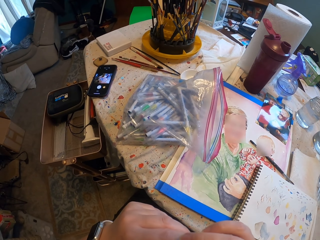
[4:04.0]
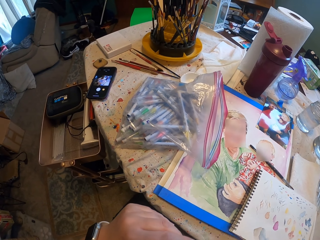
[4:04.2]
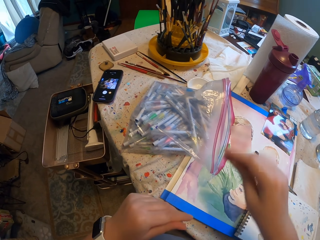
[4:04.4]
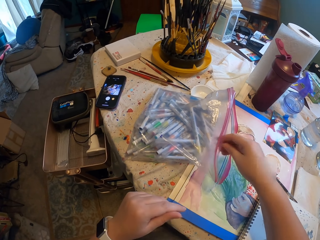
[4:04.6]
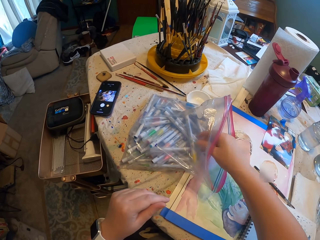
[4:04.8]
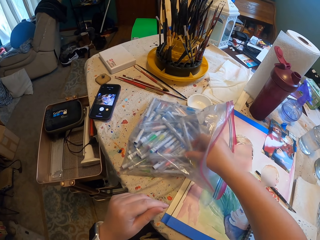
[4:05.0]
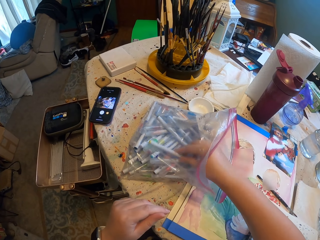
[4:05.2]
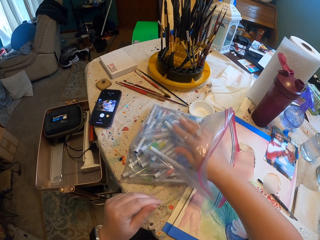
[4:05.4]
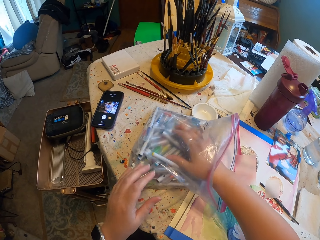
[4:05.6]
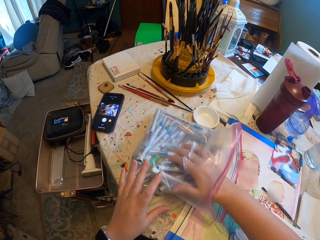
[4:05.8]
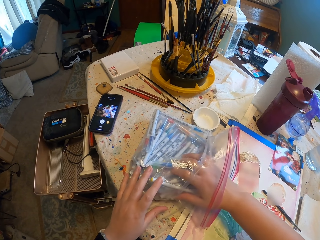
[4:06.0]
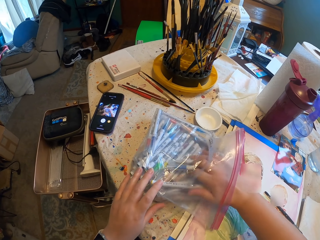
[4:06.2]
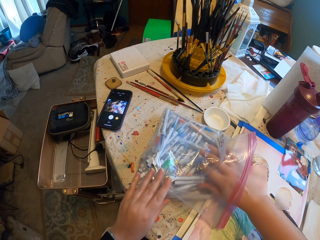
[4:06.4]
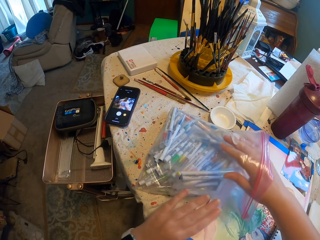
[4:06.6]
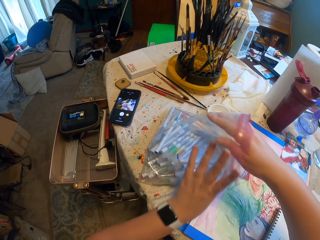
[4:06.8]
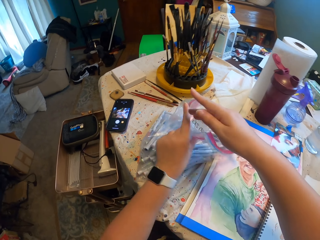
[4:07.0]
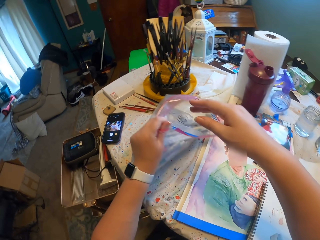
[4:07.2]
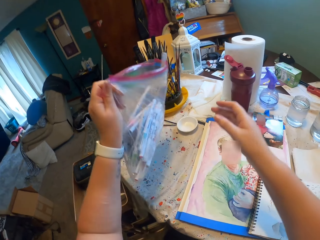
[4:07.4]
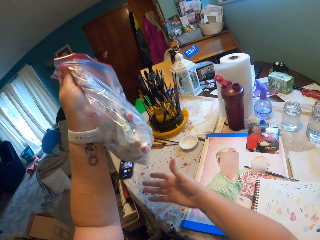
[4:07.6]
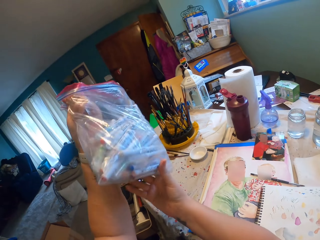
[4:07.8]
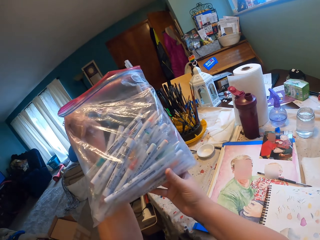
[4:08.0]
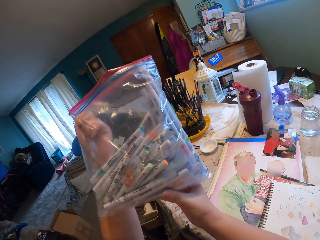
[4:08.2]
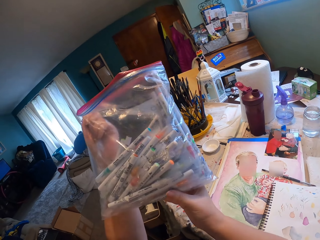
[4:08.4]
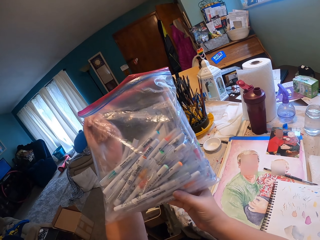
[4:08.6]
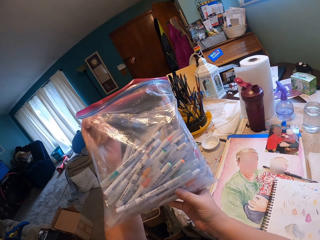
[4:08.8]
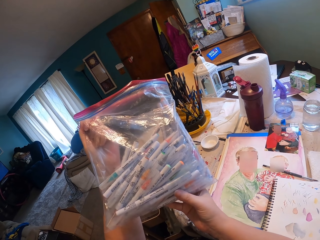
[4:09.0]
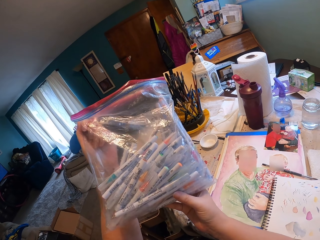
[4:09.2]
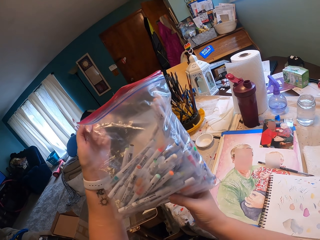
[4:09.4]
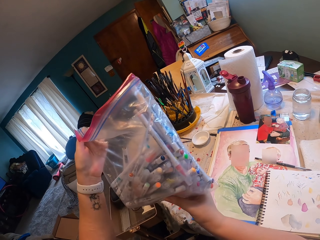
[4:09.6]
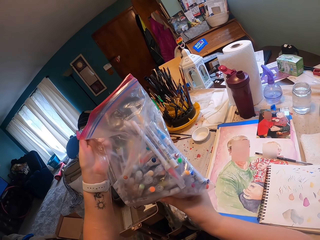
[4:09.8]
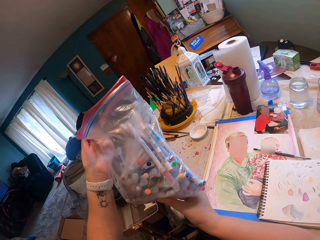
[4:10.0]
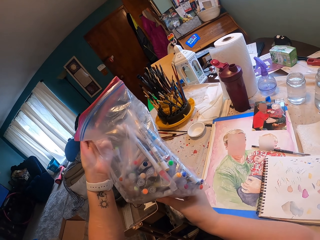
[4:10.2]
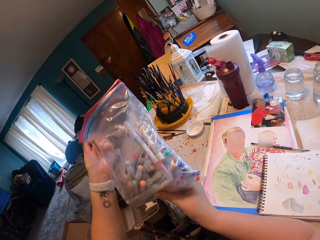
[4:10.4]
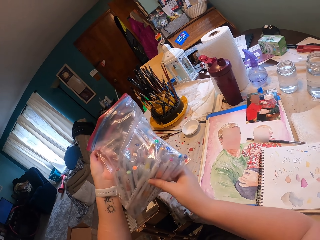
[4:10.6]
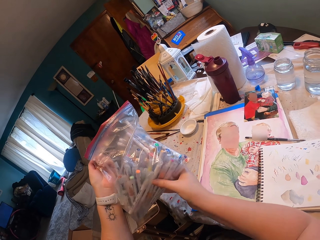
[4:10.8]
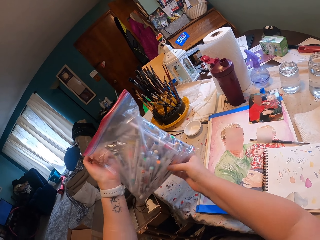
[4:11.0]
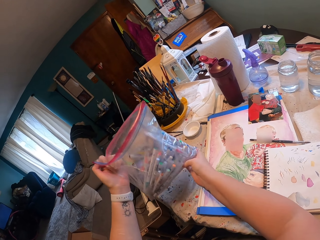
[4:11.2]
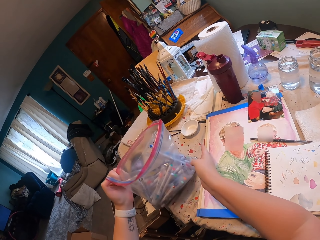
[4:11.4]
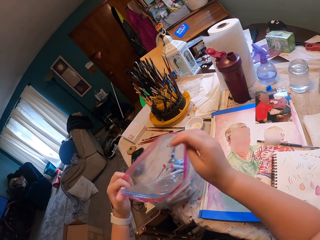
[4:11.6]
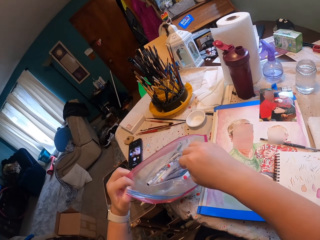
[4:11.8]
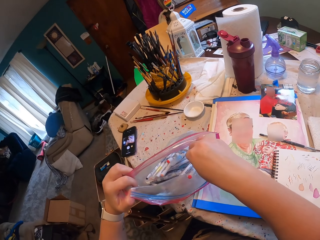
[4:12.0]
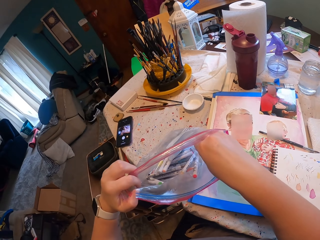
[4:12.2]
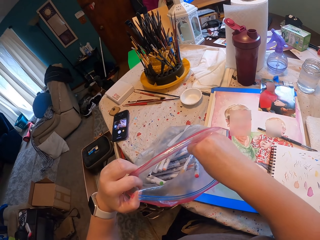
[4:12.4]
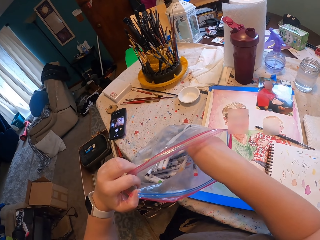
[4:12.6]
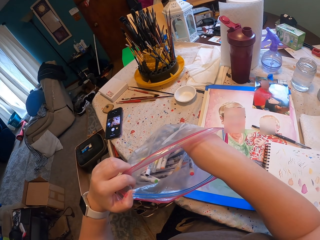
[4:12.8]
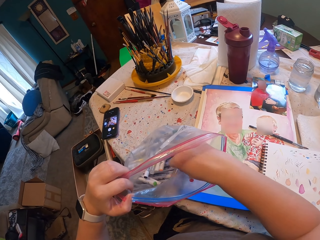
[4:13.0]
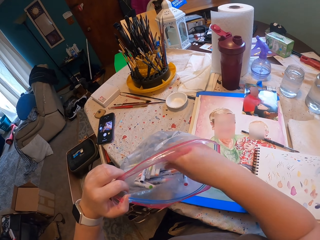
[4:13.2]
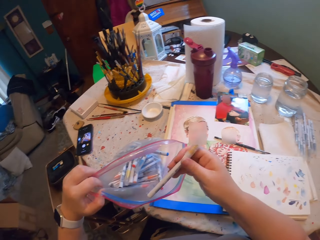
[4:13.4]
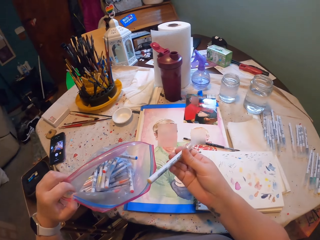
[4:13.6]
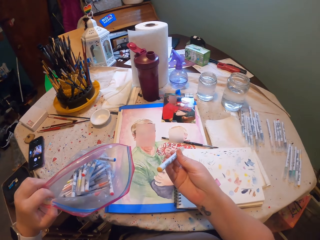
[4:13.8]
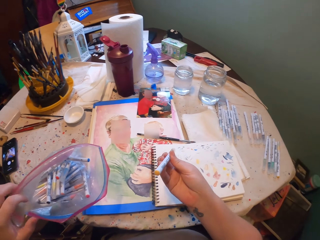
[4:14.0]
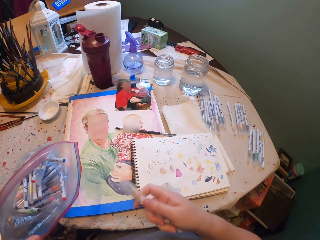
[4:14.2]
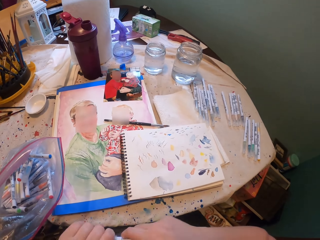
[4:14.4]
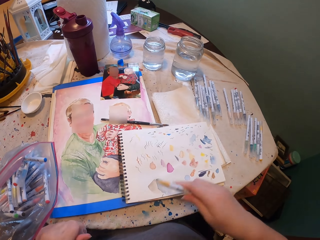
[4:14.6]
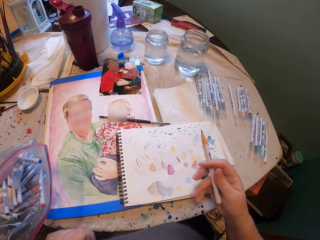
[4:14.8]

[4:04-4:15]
The camera wearer lifts the hand up. They select the marker from the packet. They lift the packet of the marker pen. They put the packet of the marker pen down on the table. They pick up the paint marker from the bag.

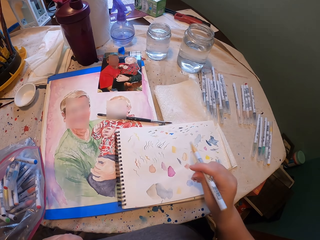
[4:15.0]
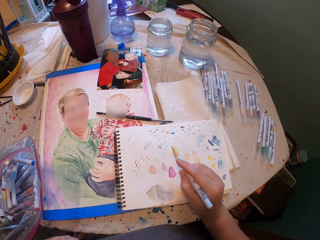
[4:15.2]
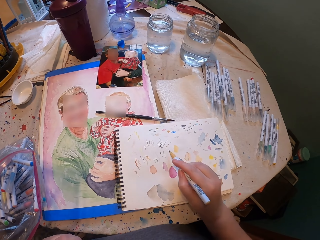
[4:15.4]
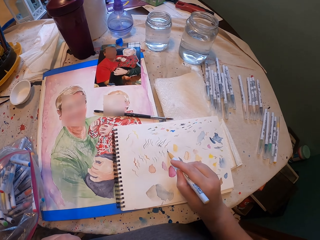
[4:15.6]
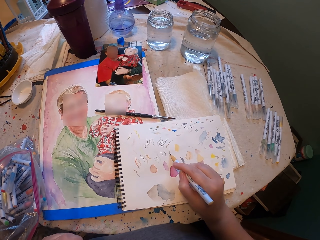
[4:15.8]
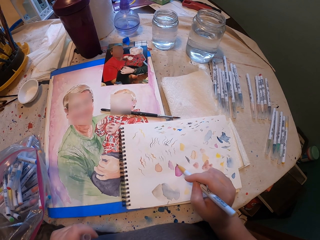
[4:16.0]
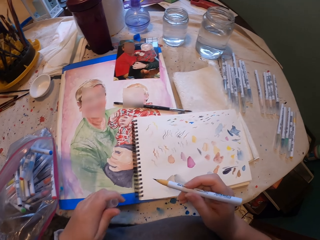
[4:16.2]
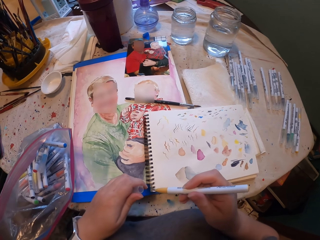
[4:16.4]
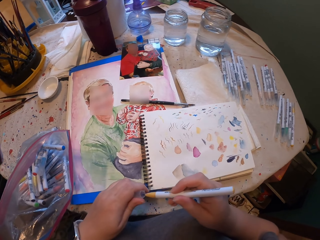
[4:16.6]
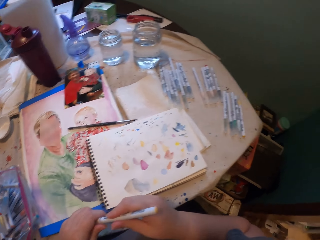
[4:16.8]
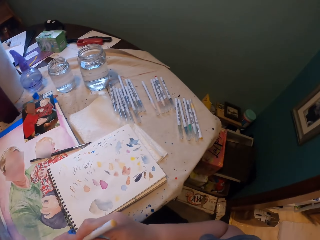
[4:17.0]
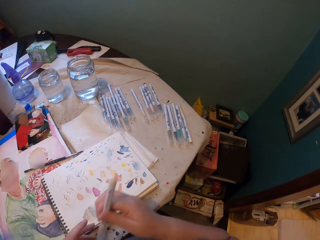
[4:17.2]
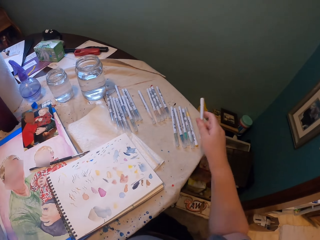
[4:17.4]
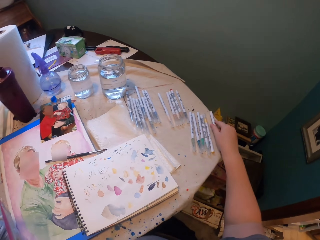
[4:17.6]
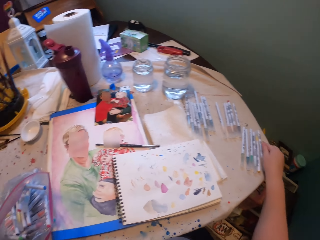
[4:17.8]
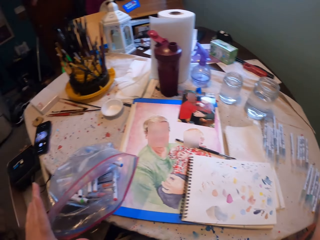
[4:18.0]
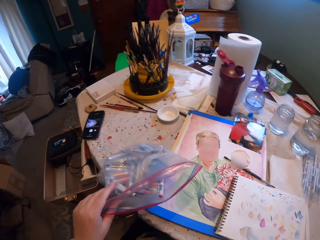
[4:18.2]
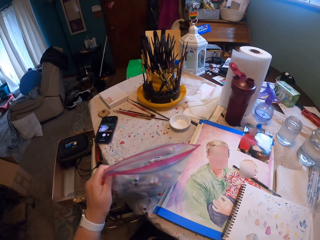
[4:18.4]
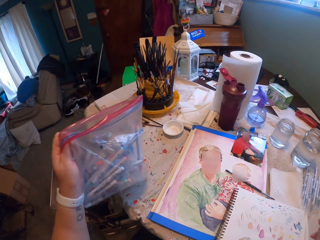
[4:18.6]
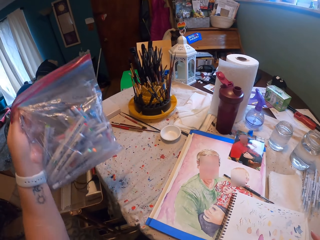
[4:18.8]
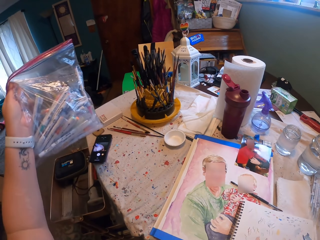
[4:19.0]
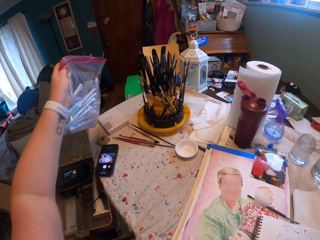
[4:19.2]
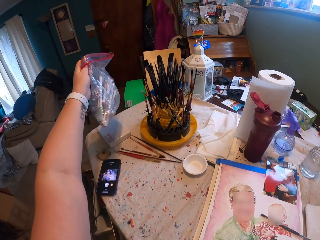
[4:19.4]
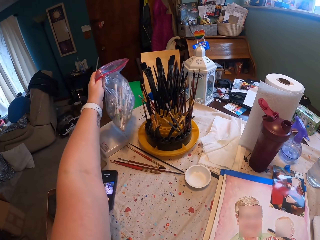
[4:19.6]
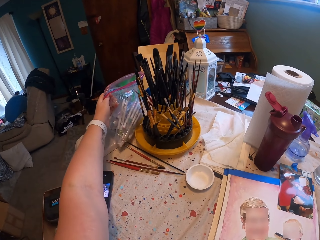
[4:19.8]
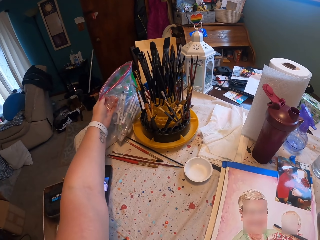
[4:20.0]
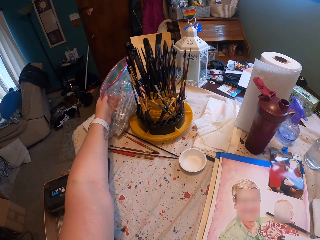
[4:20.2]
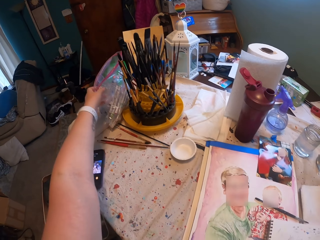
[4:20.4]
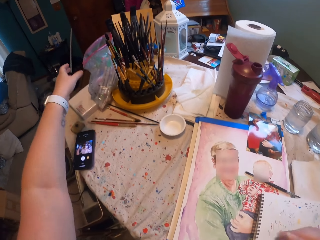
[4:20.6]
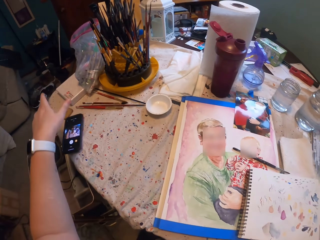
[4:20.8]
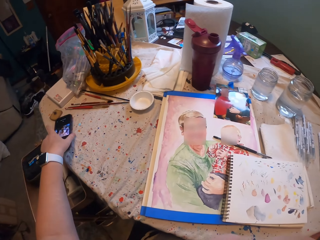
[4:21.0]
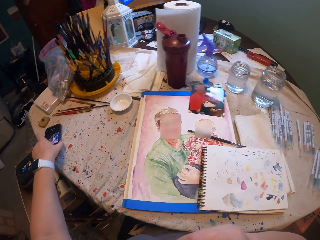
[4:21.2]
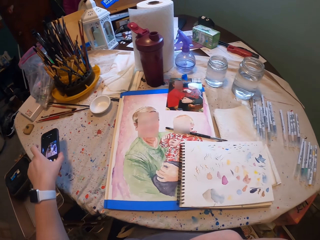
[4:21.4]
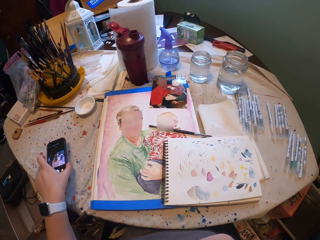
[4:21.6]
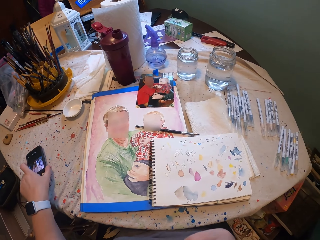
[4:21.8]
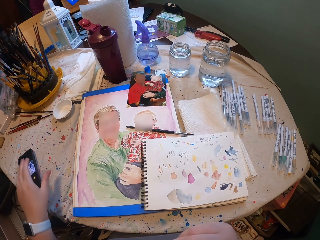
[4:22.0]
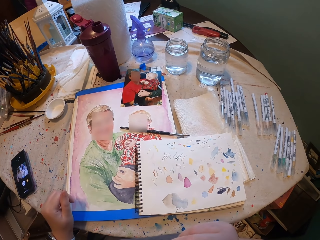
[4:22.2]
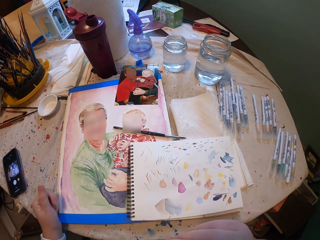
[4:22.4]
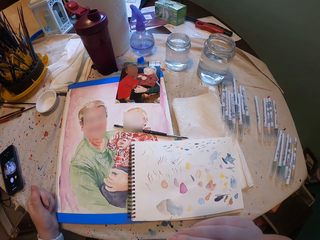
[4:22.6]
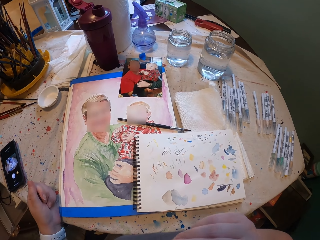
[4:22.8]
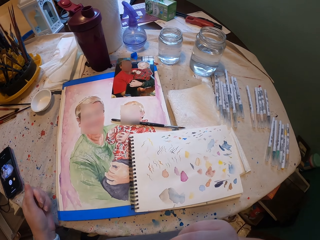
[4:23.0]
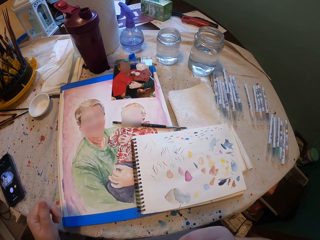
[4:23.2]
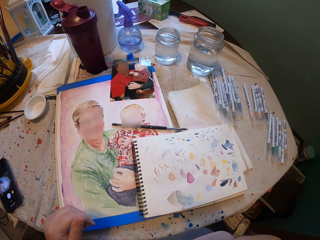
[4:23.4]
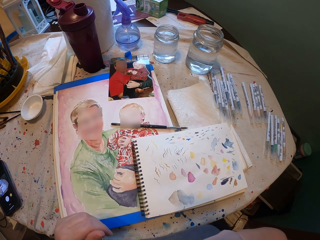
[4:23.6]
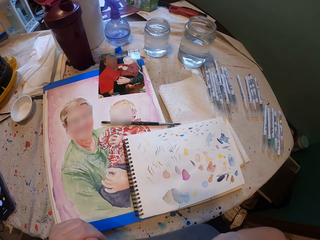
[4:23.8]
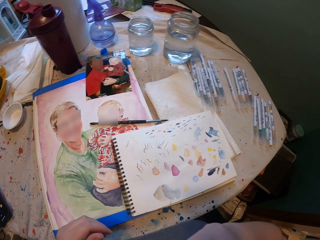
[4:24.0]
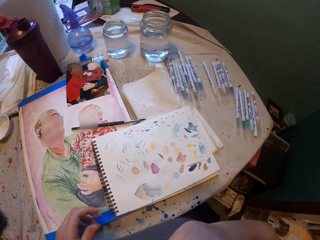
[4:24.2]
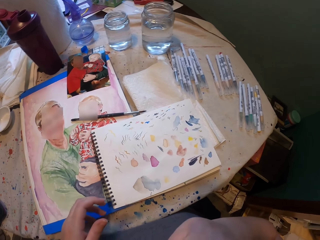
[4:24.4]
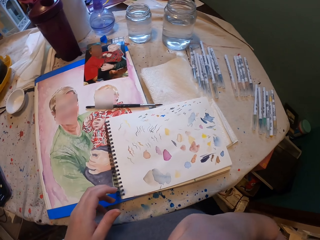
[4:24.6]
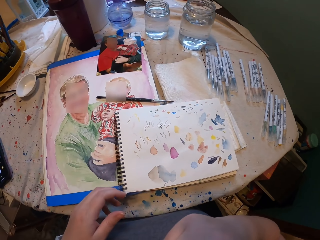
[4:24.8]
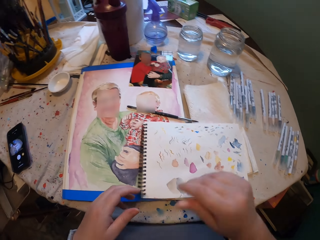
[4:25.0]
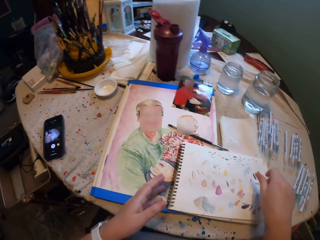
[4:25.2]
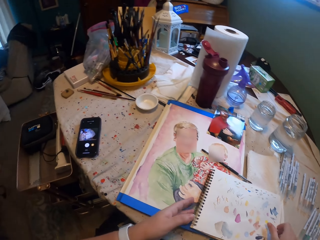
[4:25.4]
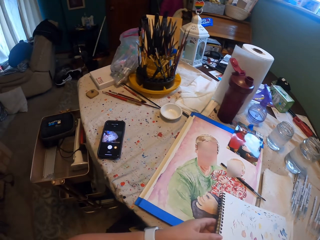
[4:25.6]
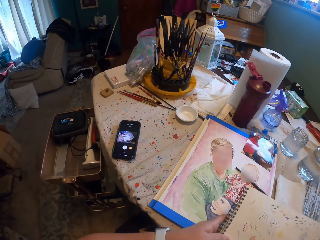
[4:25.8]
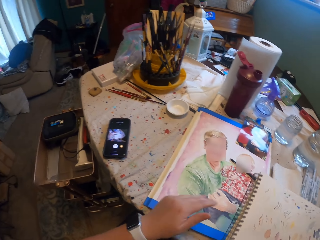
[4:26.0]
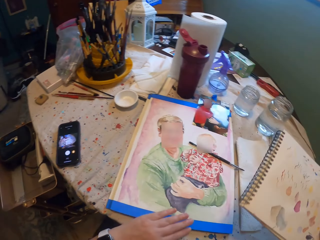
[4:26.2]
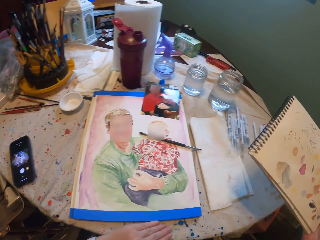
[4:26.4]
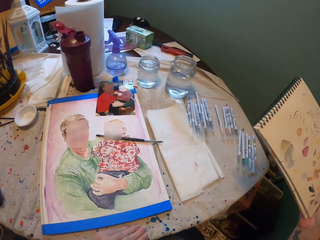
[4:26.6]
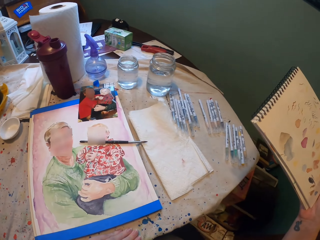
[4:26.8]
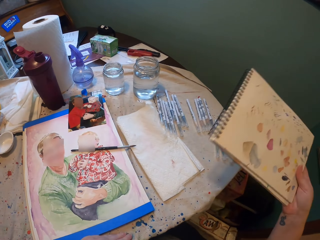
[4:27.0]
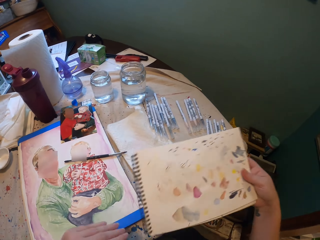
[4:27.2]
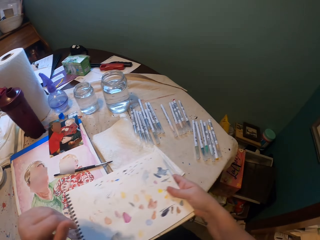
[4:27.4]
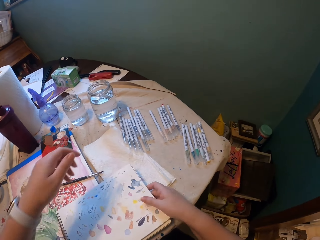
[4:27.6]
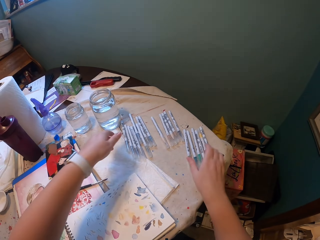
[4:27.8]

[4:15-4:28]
The camera wearer opens the lid of the paint marker. He tests a crayon on a piece of paper. He draws on the paint book. He closes the lid of the paint marker. He puts the marker pens down on the table. He carries the packet of the marker pen and puts the packet of the marker pen down on the table. He picks up the phone and puts the phone down on the table. He scratches his face. He carries the paint book and puts the paint book down on the table.
